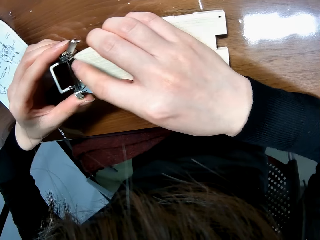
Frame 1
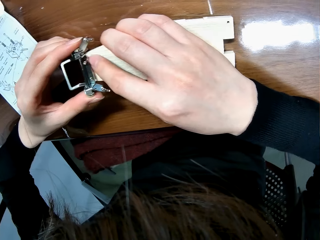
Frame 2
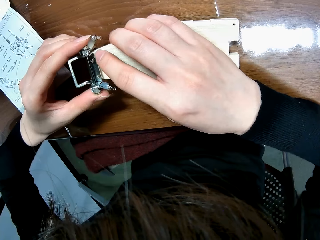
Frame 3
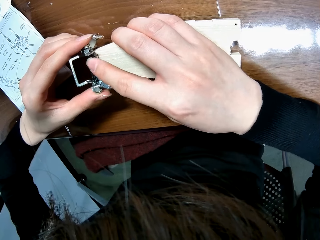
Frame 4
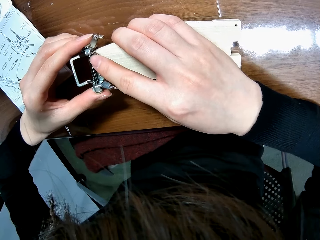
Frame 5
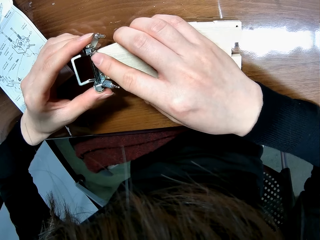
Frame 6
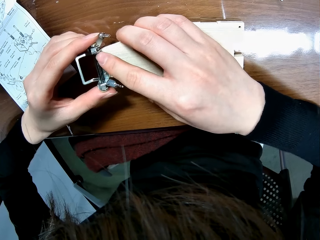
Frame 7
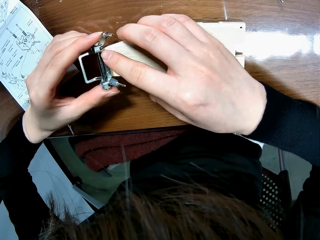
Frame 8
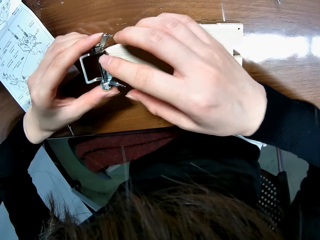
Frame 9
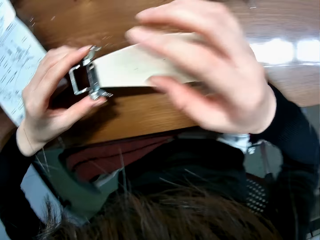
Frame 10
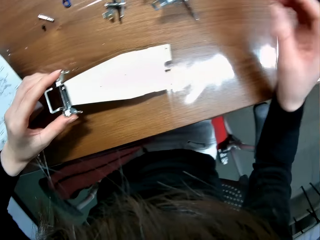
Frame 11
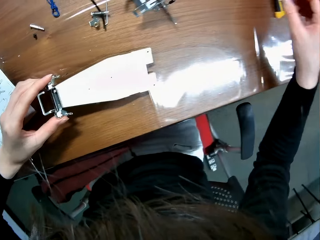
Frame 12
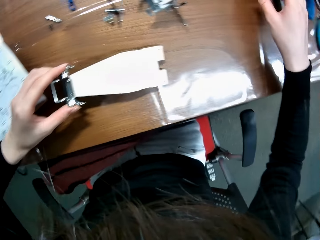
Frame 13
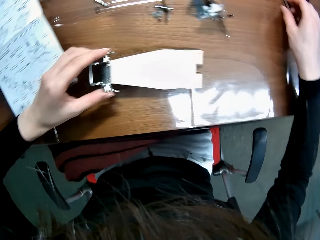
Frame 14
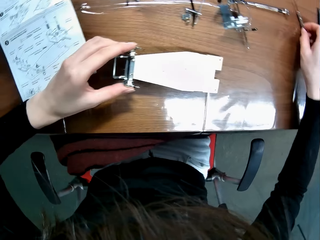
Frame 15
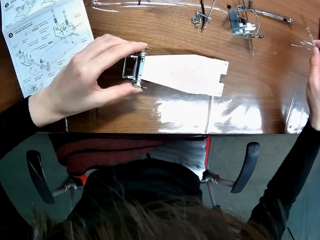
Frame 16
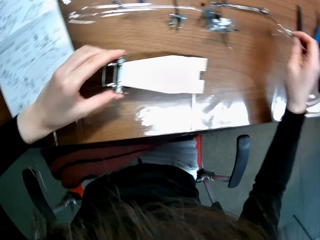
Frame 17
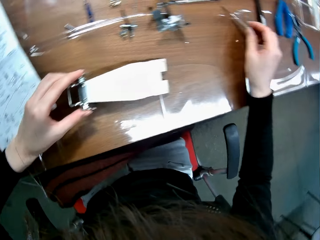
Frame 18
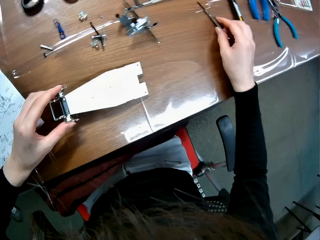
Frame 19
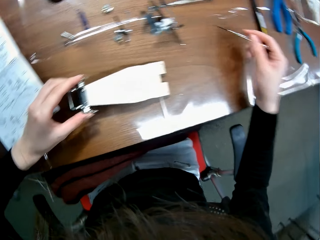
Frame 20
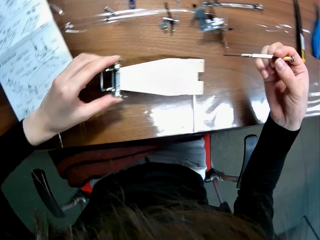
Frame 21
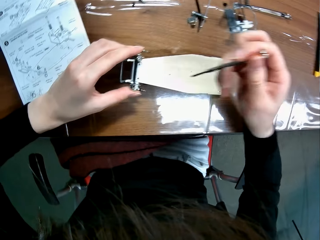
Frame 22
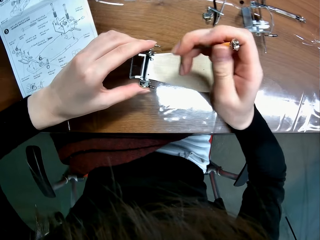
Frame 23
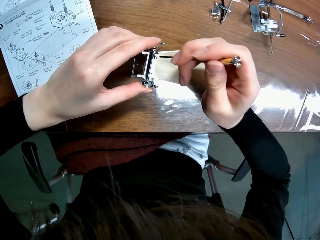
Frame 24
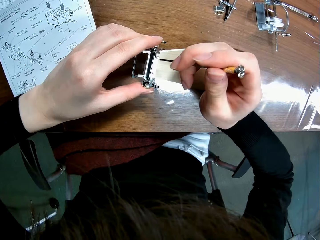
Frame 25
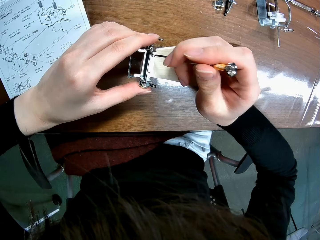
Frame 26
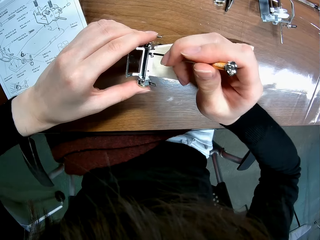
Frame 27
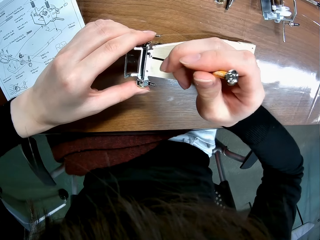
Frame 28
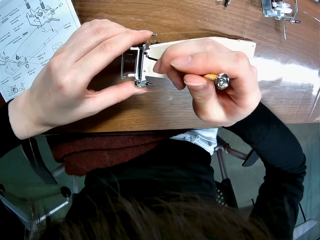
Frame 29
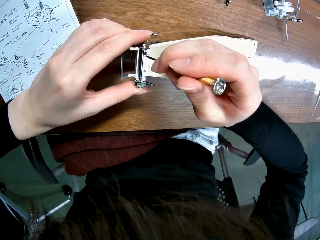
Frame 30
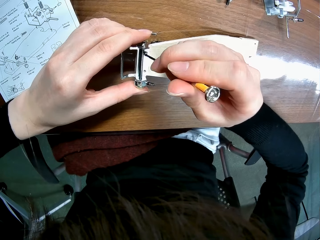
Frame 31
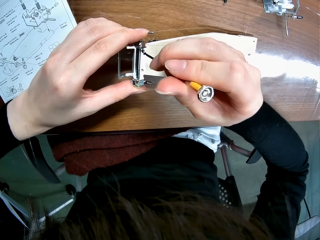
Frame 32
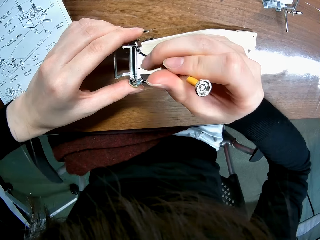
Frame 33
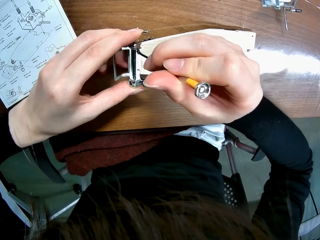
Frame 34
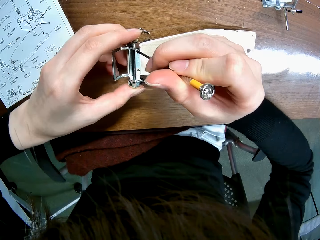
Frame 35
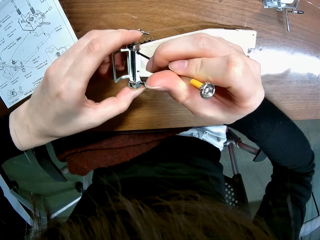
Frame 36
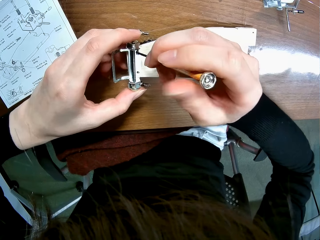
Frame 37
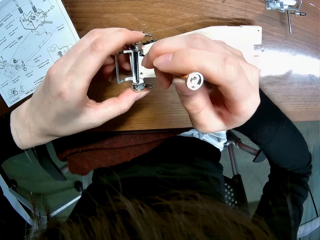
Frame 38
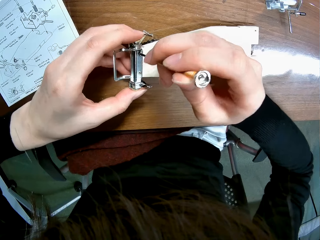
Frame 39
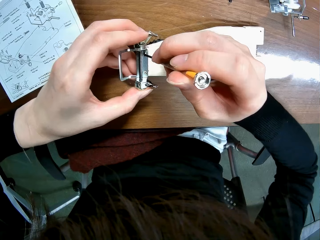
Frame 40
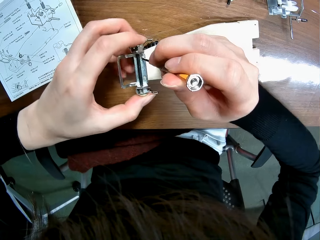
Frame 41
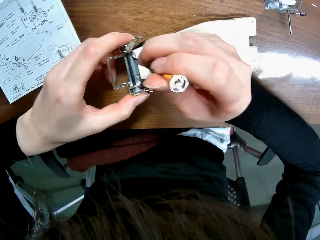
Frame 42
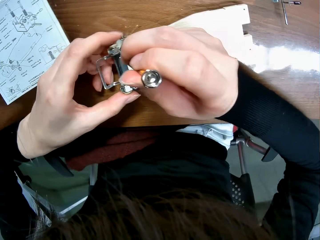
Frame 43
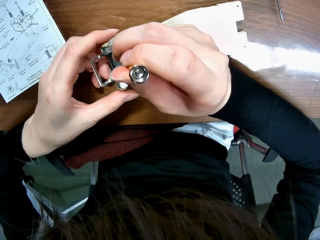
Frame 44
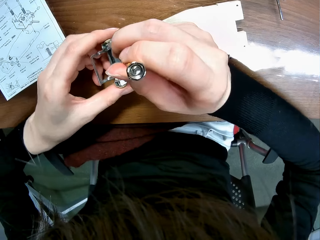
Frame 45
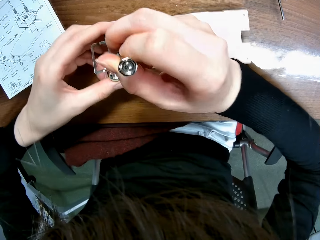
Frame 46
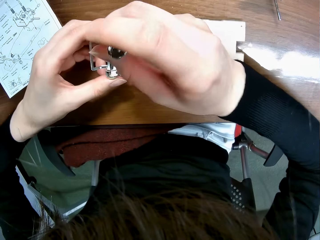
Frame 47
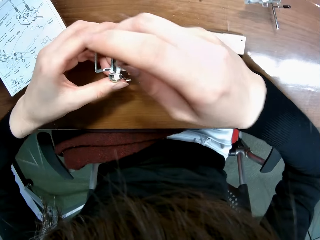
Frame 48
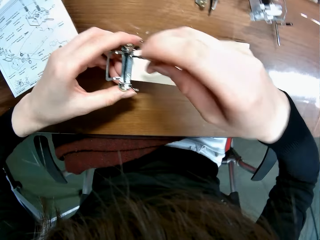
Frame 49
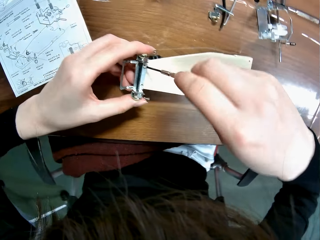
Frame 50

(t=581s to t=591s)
The camera wearer adjusts parts of the toy car. He picks a screwdriver from the table with his right hand. He uses the screwdriver on the screw in the wooden mechanical model piece.

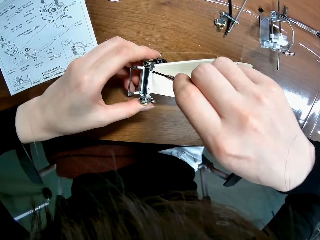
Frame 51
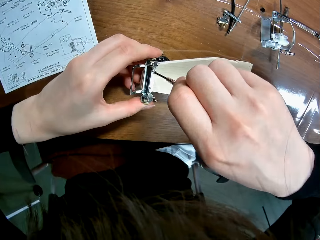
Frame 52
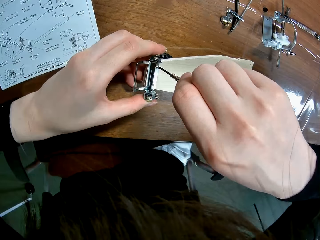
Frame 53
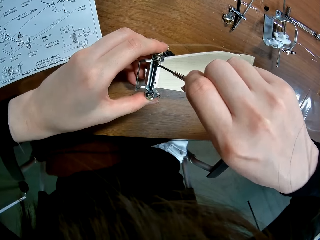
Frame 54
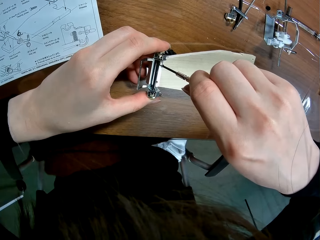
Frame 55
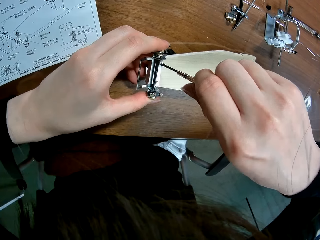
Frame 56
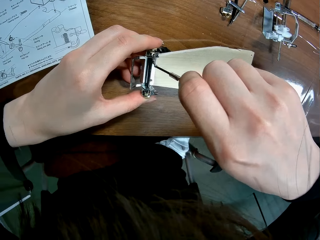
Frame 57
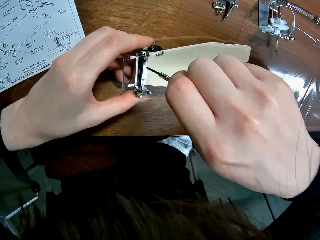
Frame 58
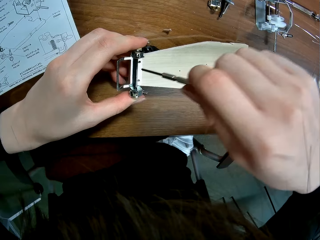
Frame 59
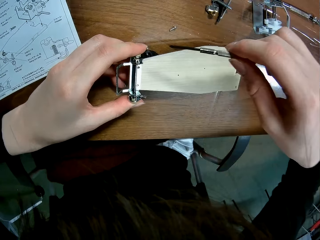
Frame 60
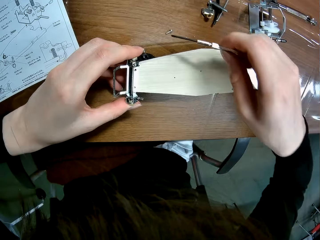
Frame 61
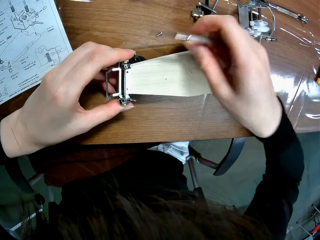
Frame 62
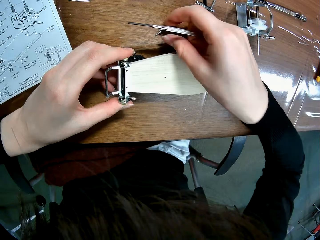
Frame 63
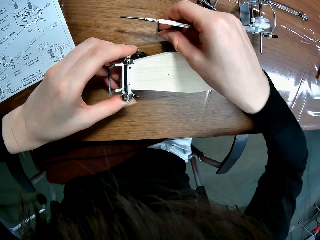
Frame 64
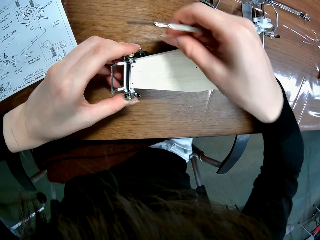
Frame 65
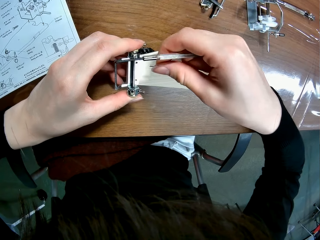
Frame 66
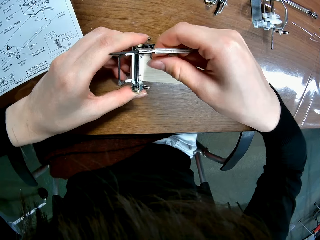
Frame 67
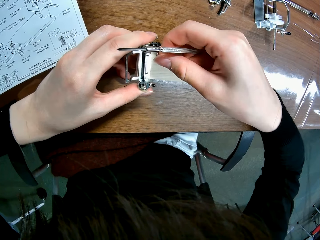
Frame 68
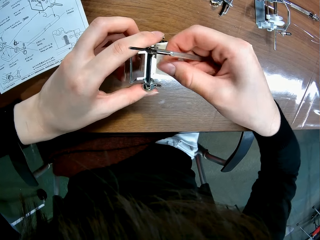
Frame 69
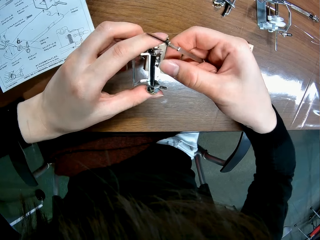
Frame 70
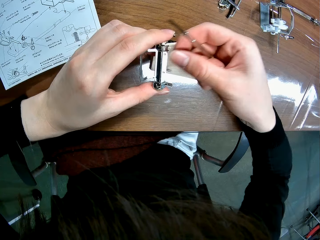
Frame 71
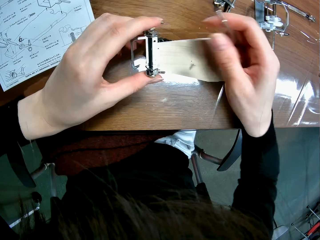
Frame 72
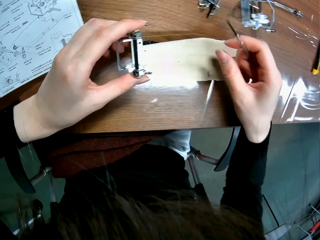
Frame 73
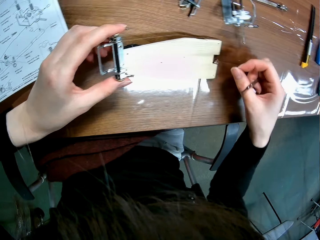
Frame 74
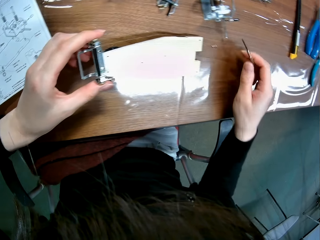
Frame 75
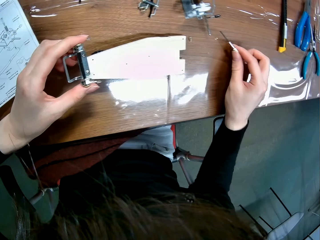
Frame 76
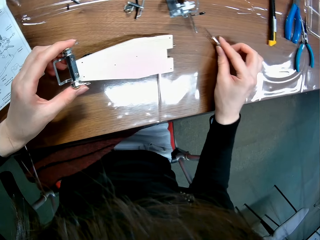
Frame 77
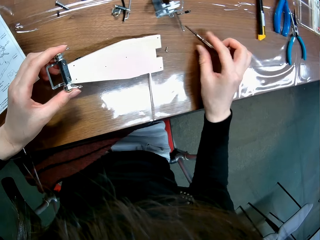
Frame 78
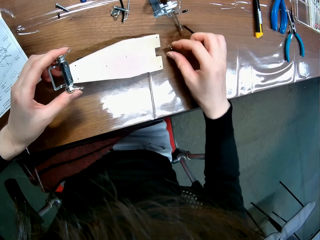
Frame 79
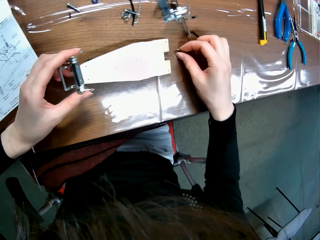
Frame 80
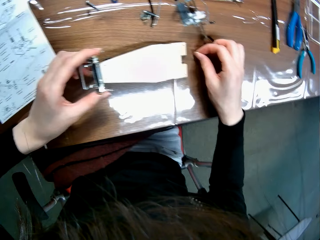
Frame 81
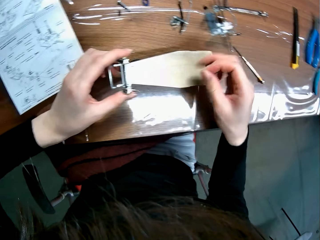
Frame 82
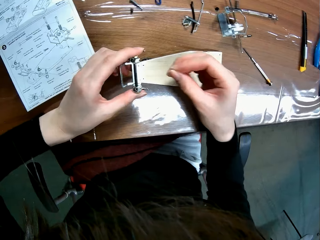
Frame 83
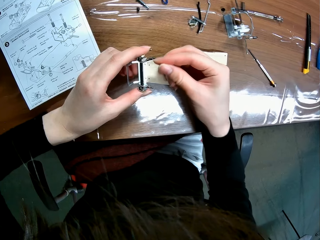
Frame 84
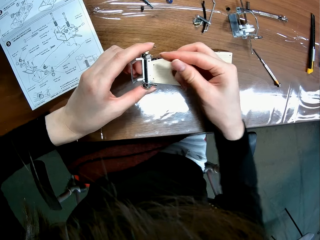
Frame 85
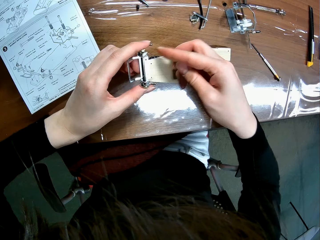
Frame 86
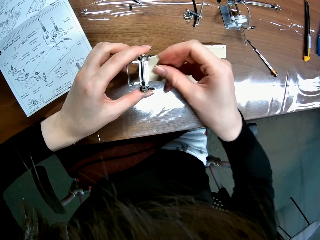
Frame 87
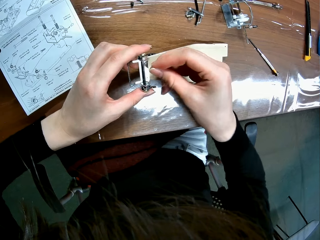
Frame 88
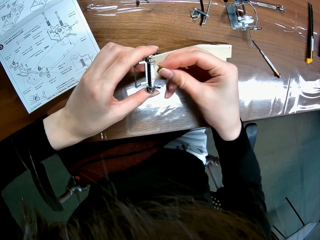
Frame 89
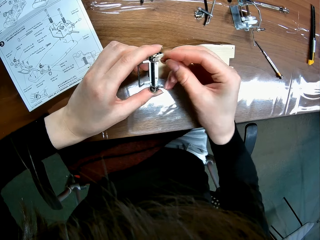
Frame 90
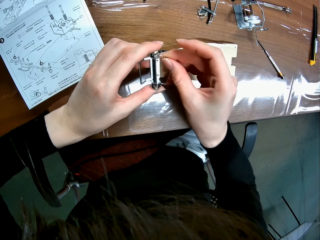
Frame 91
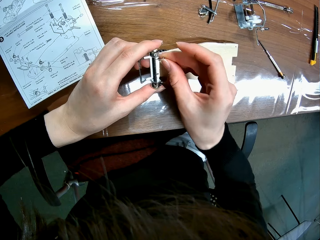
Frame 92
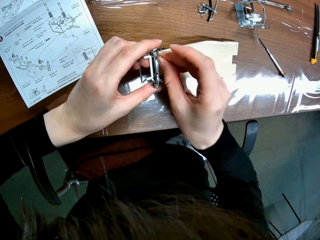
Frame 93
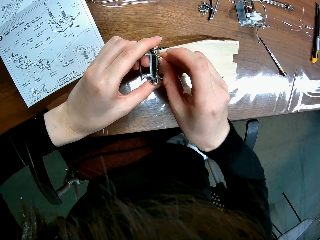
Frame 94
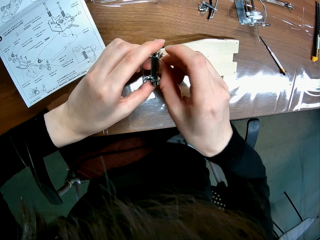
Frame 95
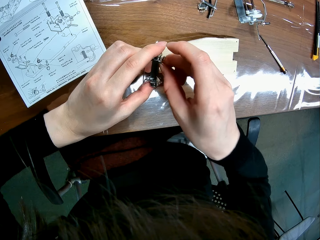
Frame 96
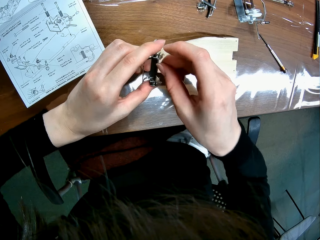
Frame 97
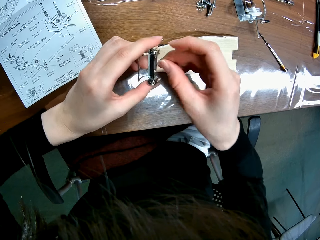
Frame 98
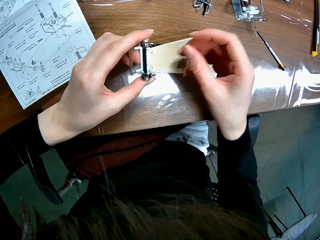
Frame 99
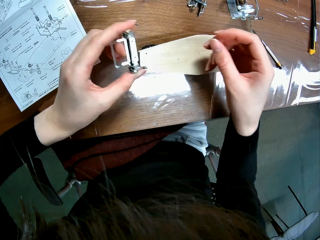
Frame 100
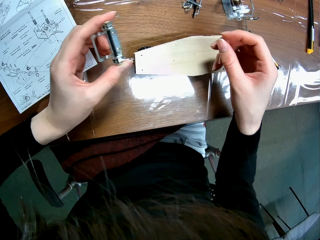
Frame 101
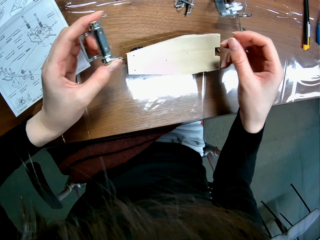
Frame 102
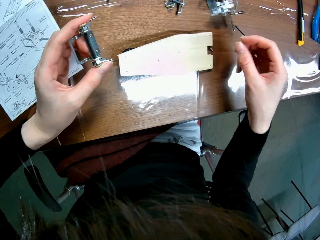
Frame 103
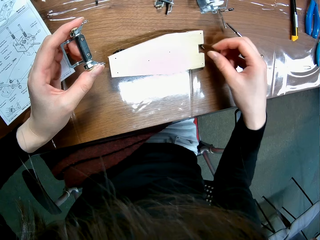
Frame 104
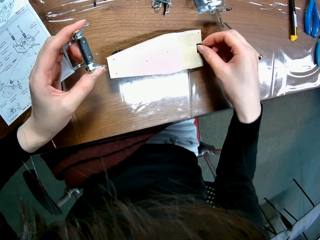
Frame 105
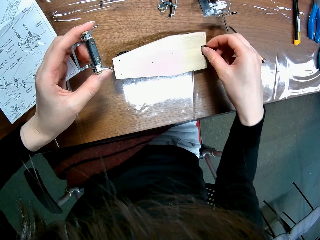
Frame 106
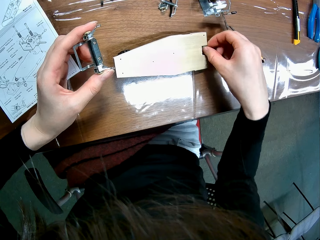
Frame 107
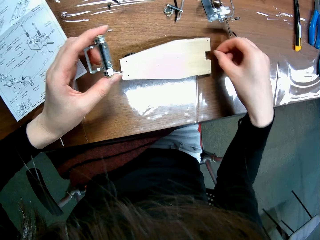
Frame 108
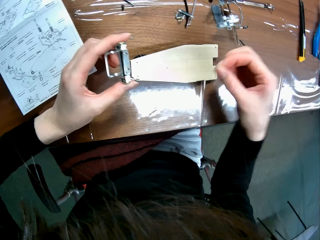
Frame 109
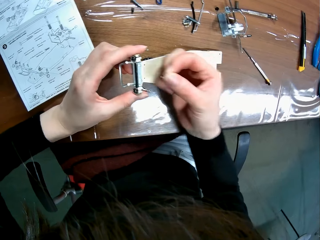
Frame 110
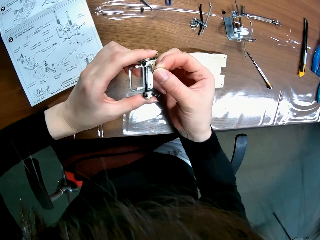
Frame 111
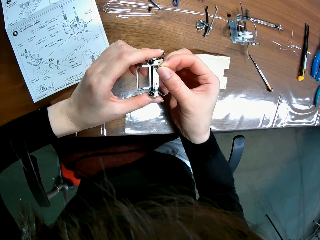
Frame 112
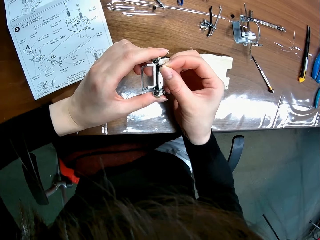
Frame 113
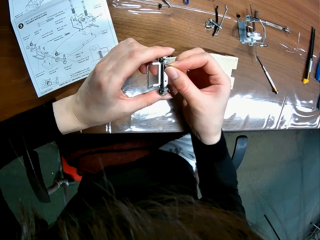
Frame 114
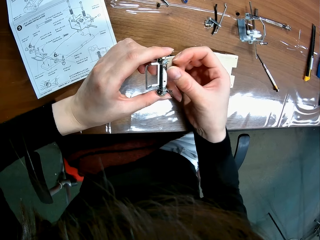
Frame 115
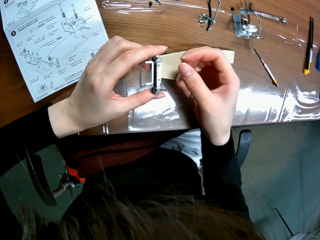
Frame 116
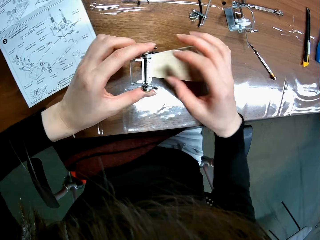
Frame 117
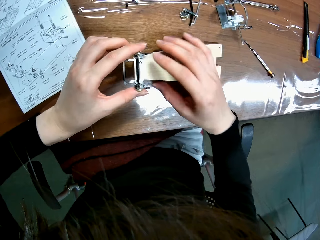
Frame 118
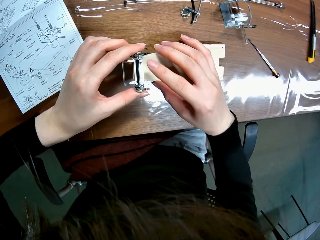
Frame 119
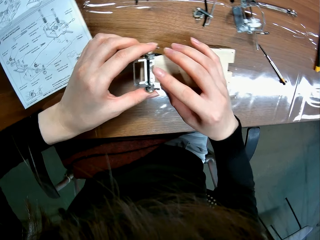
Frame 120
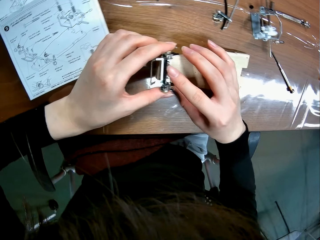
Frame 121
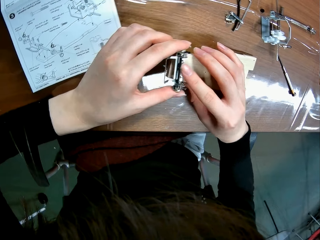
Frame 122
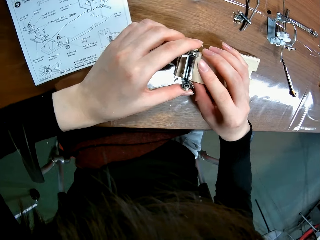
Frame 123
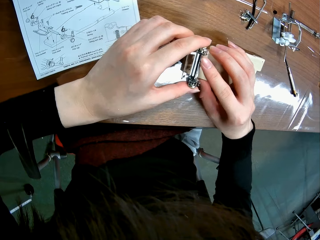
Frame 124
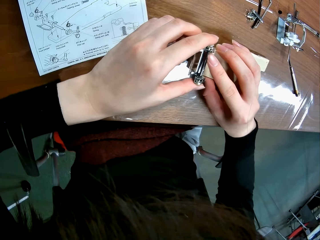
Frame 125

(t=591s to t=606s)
The camera wearer drops a screw on the table. He picks the screw from the table with his right hand. He moves the screw towards the screw hole of the wooden mechanical model piece with his right hand. He drops the screw again. He drops the screwdriver in his right hand on the table. He picks the screw from the table with his right hand. He places the screw by the screw hole of a piece of the wooden mechanical frame. He fixes the screw on the toy car. He drops the screw. He picks the screw from the table with his right hand. He inserts the screw into the screw hole of the piece of the wooden mechanical frame. He sets the piece on the piece of the mechanical frame with his hands.
